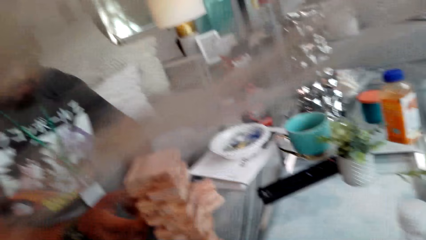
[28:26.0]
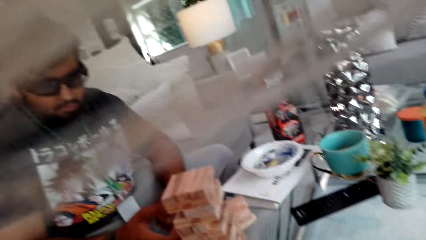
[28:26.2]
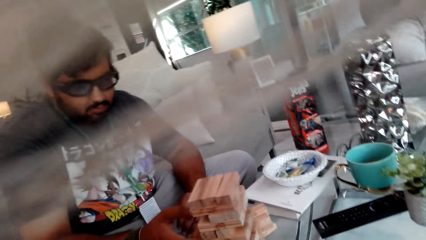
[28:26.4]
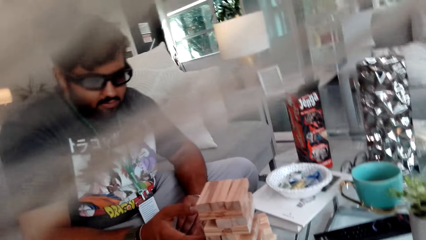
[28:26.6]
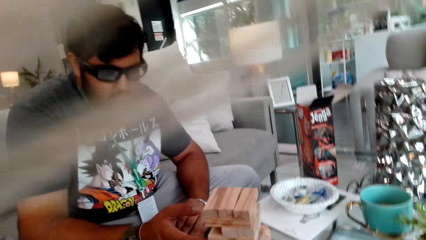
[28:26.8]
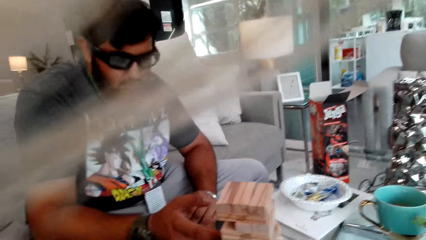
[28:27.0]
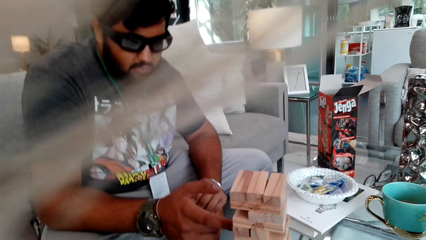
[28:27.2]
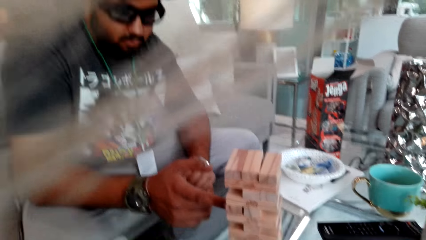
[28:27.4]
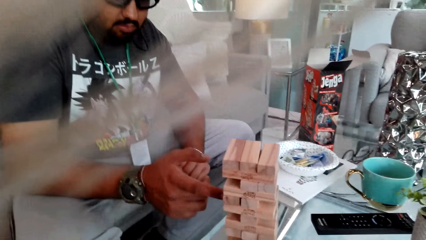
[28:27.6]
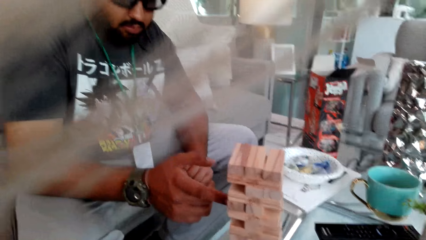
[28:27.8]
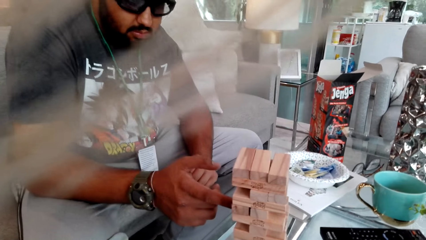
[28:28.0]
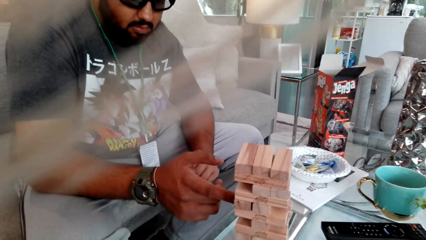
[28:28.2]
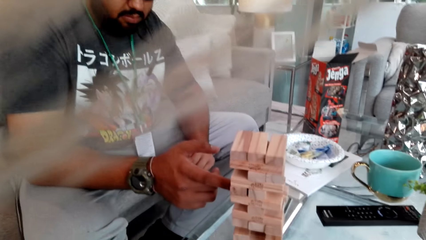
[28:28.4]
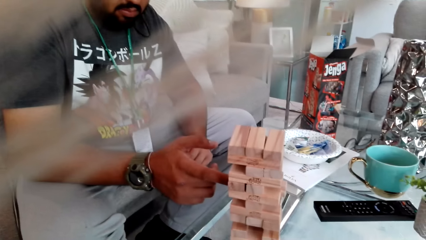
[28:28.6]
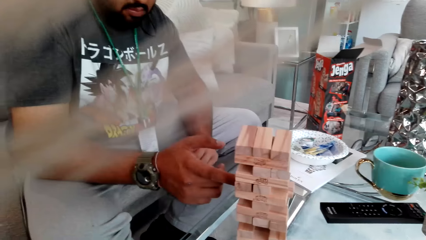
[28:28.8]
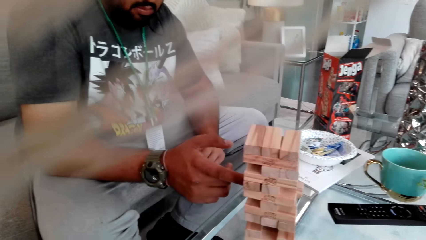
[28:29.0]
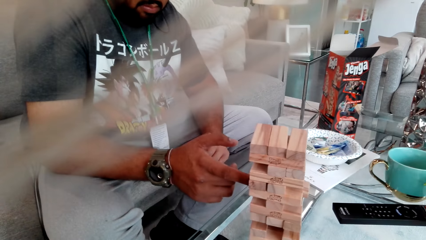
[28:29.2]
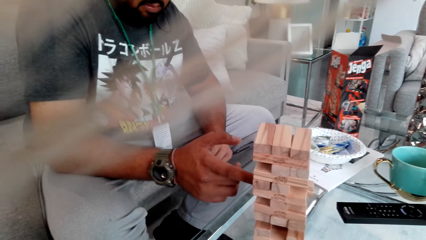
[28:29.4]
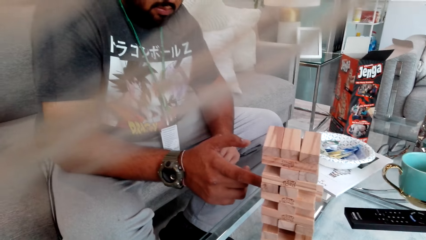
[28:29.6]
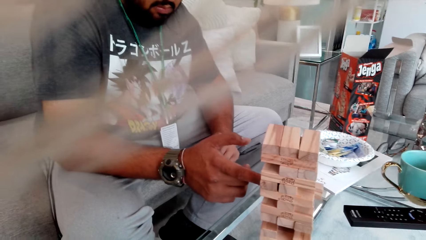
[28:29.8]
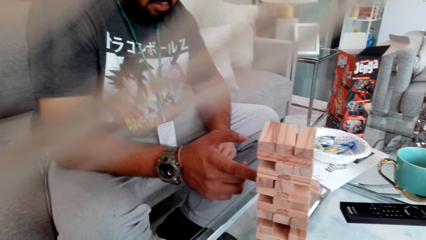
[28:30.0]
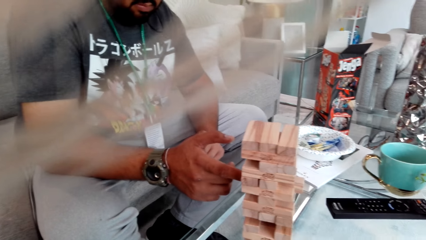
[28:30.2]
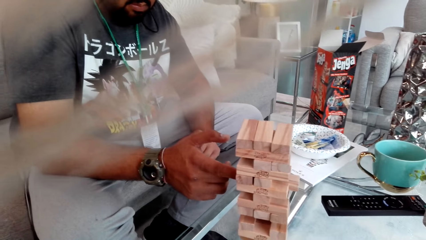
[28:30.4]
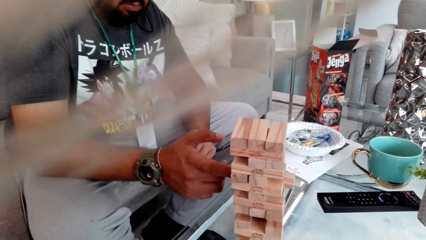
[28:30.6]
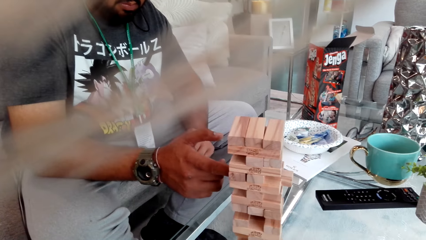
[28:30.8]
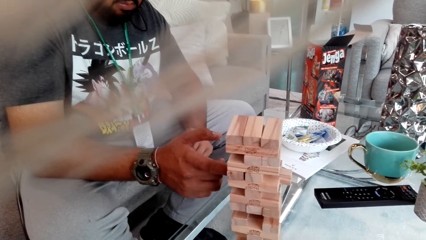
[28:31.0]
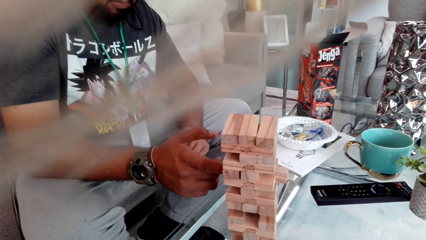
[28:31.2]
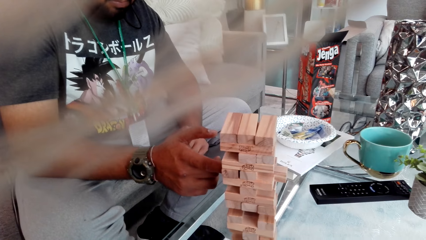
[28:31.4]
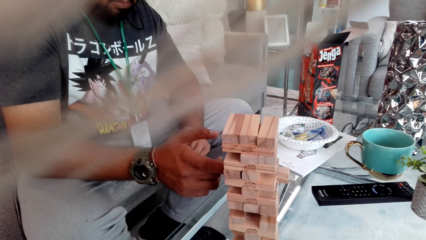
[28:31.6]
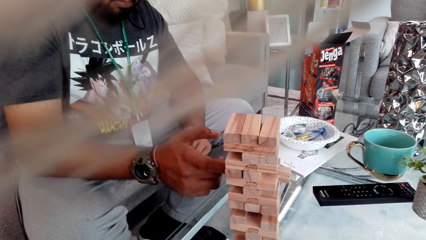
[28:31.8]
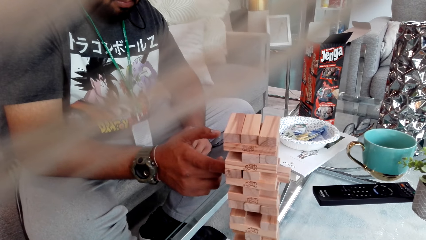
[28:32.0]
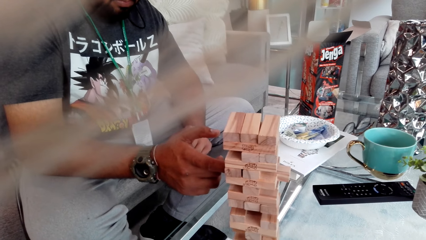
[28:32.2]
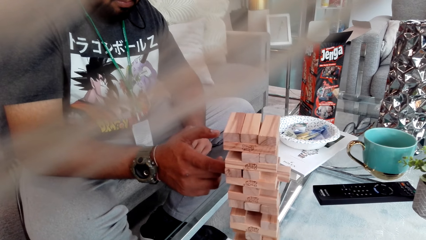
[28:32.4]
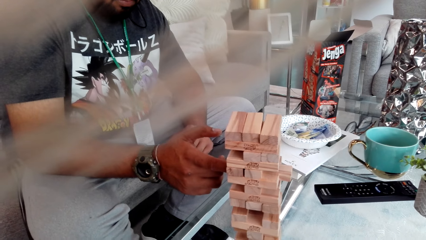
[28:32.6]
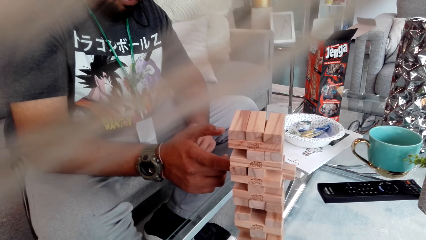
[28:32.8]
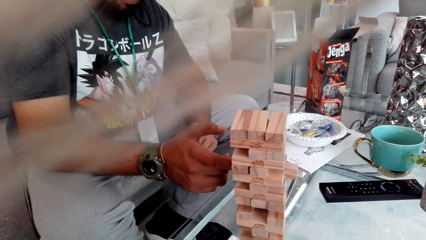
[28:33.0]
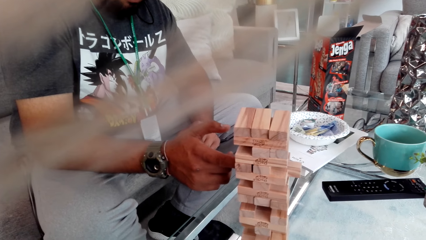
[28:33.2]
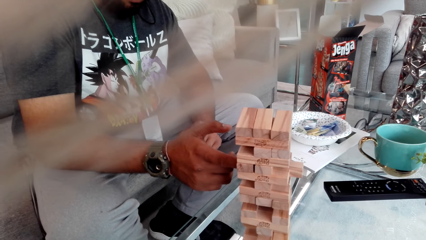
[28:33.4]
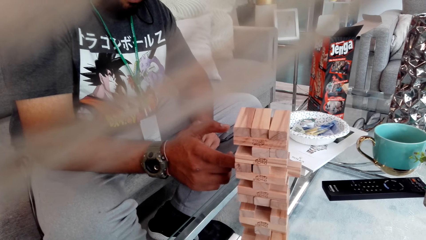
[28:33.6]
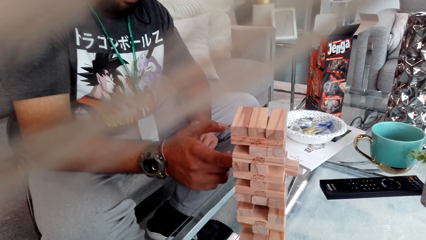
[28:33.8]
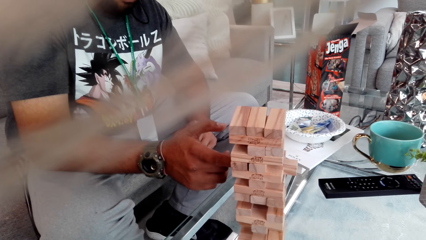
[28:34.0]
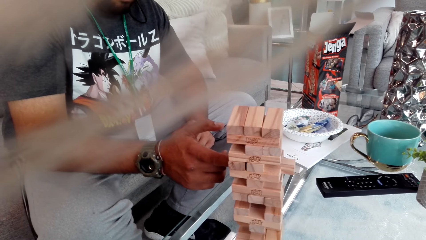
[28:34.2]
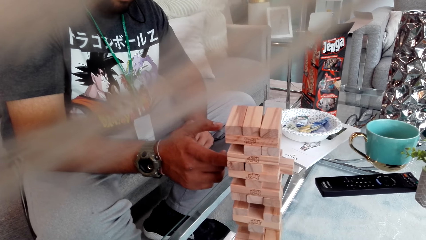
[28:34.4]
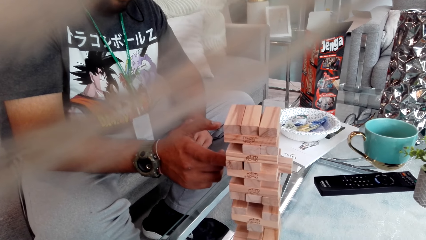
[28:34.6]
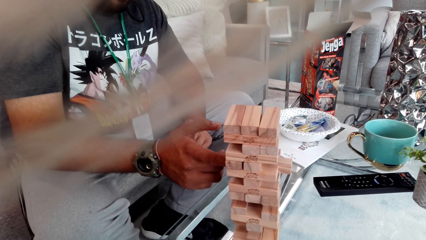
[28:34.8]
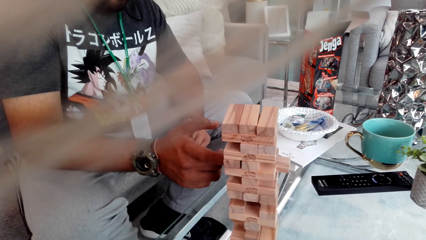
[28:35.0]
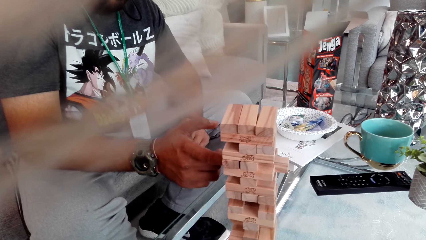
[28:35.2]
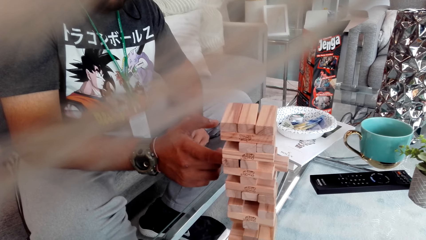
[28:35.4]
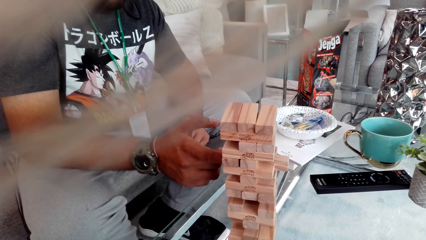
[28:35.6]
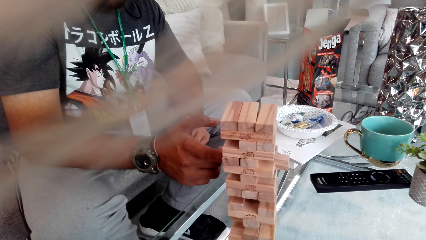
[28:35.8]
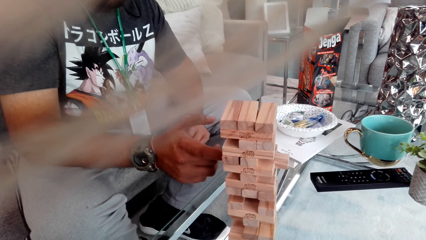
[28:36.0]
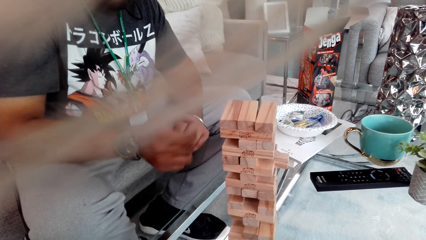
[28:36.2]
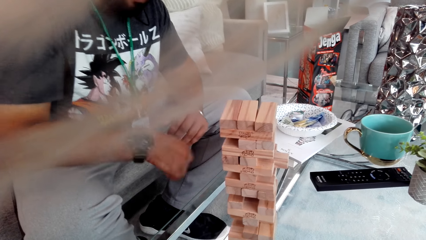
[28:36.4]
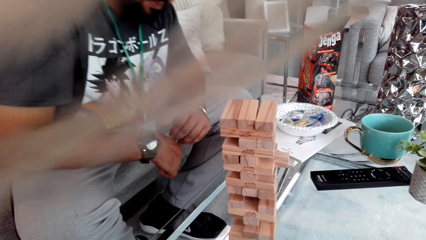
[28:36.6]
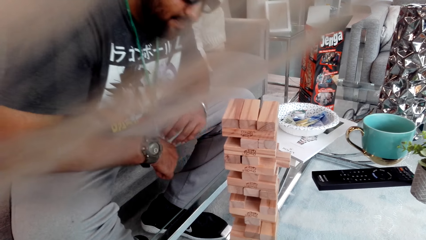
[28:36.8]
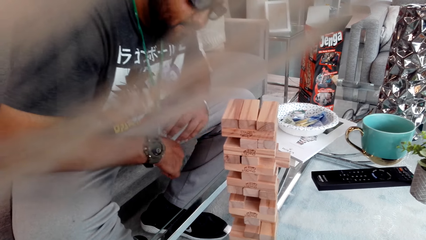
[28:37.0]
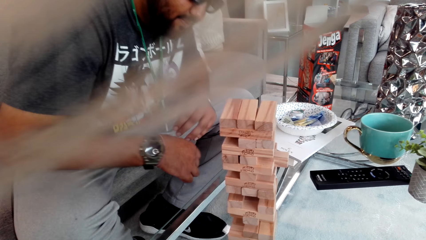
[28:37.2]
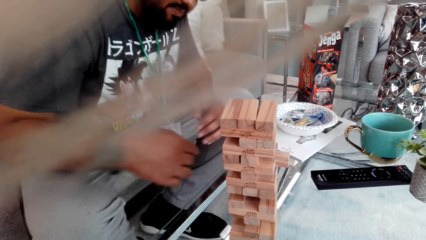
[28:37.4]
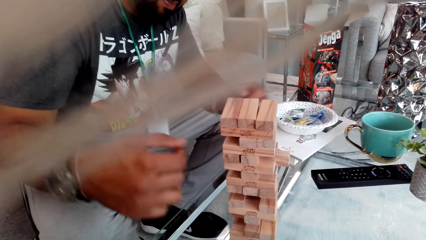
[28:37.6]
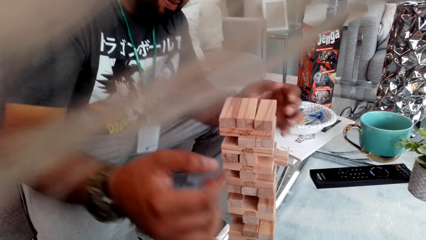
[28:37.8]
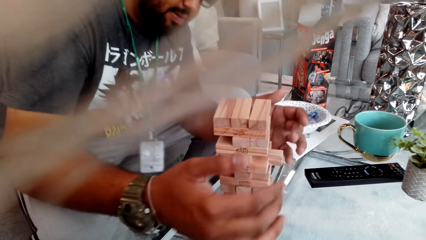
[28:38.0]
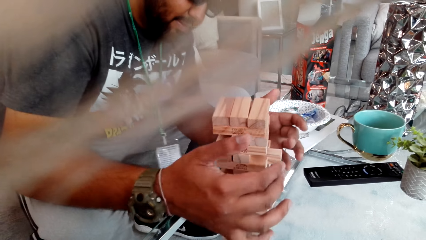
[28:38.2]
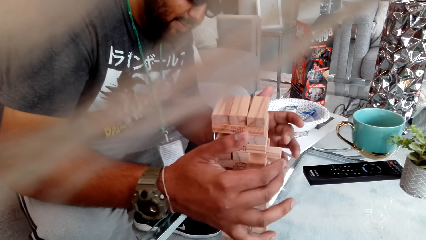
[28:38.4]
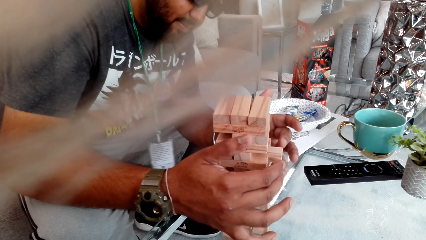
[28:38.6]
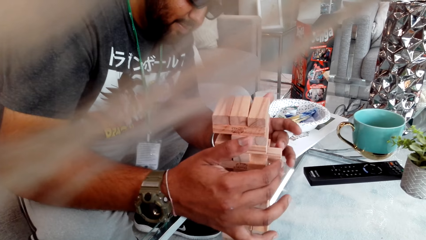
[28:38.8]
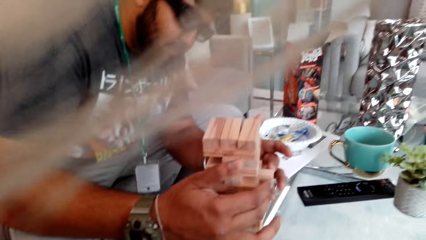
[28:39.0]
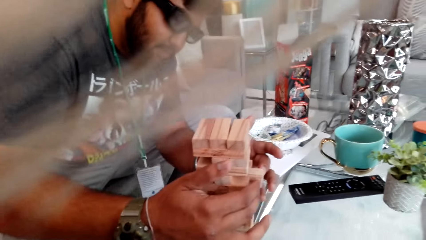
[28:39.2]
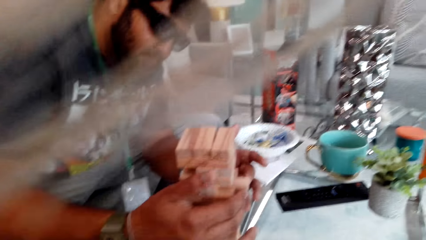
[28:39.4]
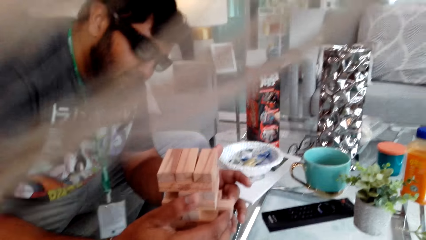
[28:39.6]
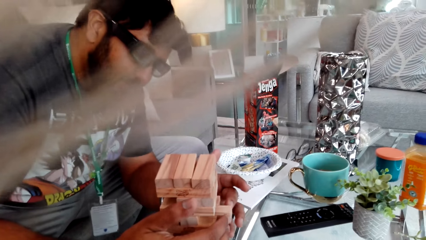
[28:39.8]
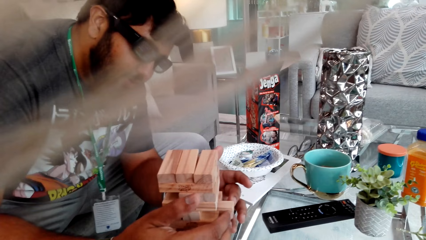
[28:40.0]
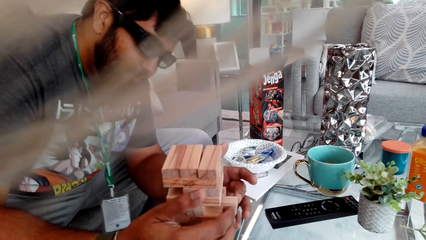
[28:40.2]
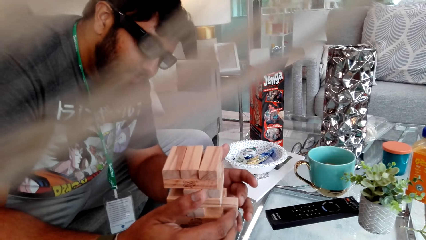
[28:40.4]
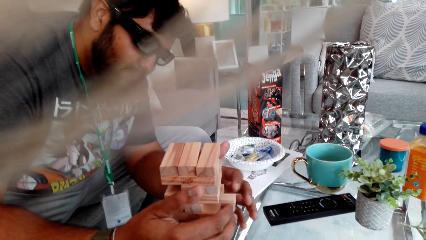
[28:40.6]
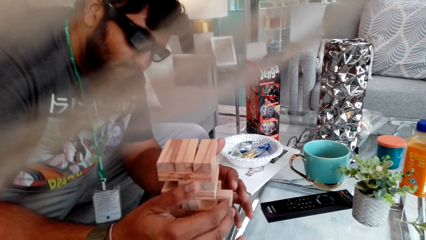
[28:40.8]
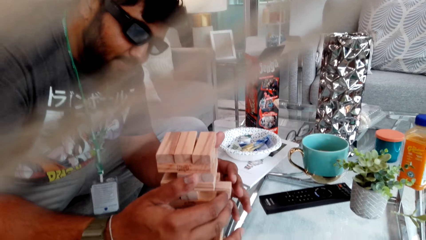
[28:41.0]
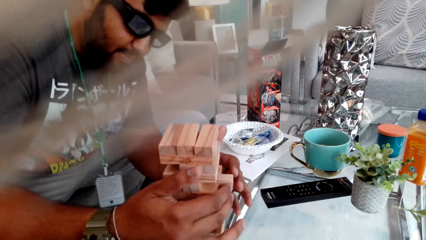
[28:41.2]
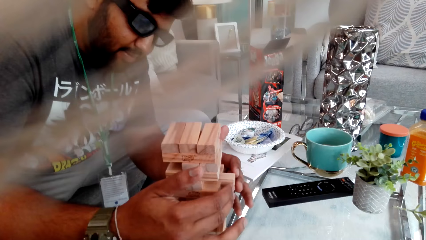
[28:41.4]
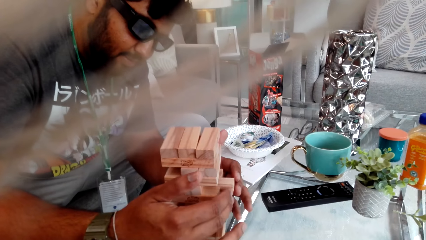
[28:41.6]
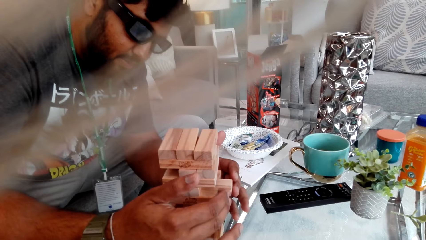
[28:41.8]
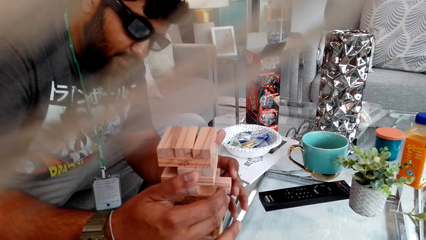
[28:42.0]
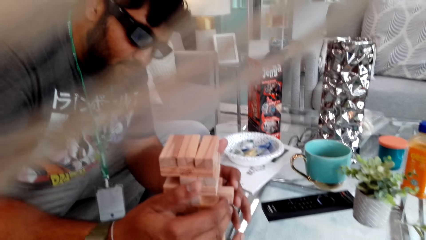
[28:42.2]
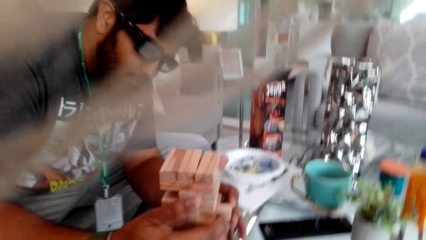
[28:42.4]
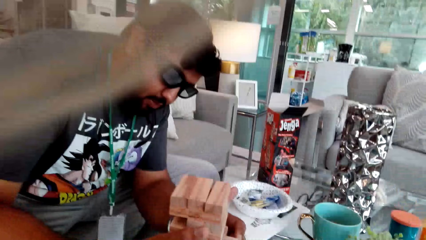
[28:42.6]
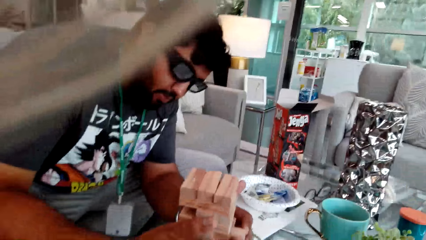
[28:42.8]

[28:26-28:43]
A person plays the Jenga game. The person pushes a Jenga block.
